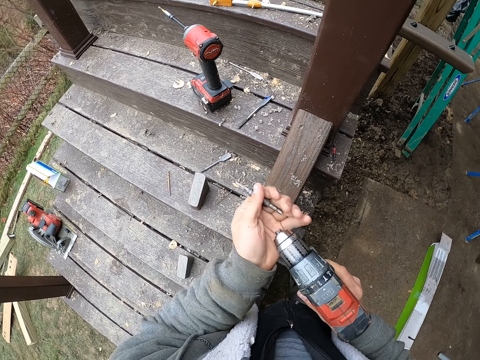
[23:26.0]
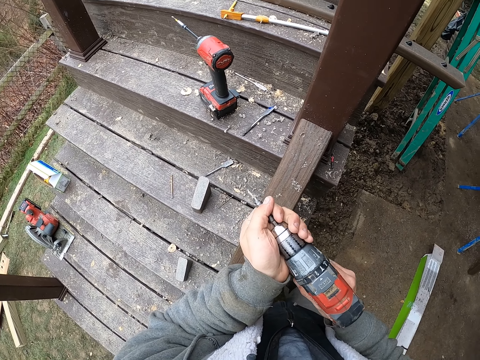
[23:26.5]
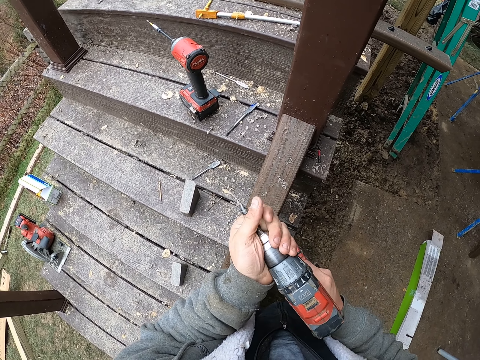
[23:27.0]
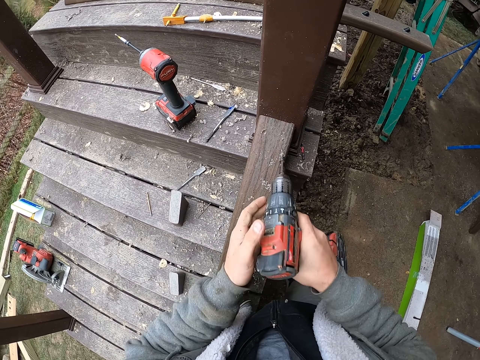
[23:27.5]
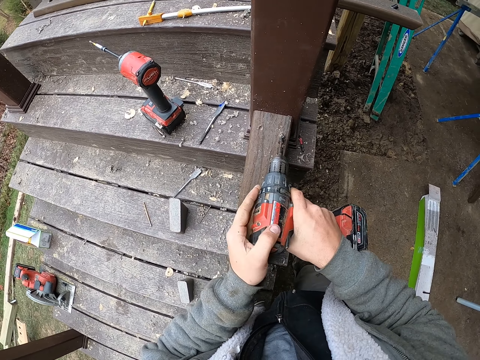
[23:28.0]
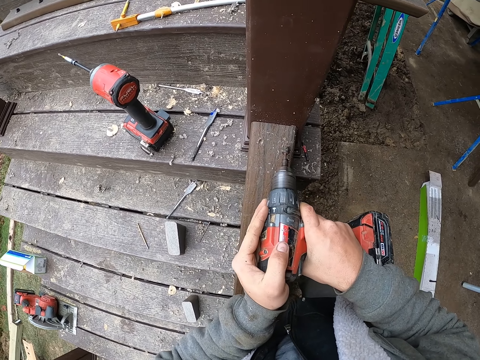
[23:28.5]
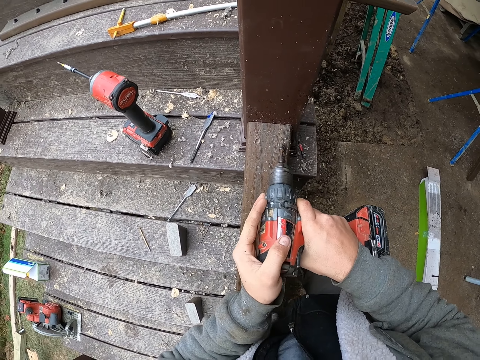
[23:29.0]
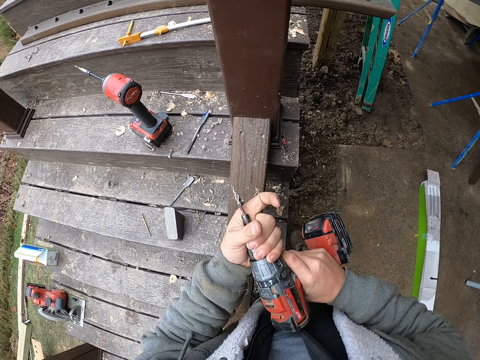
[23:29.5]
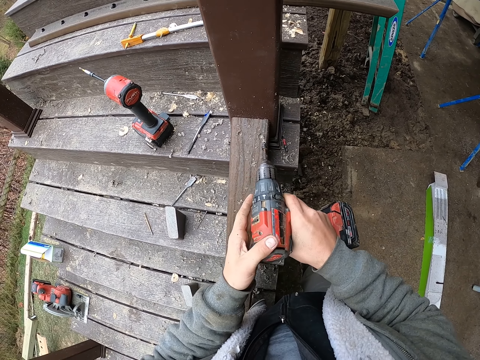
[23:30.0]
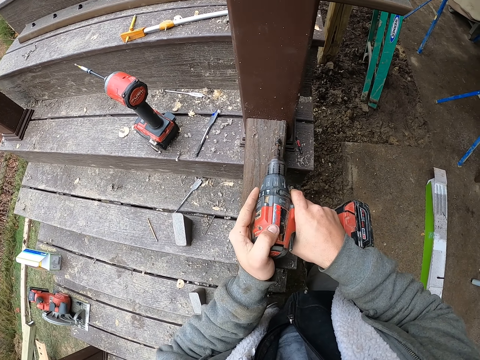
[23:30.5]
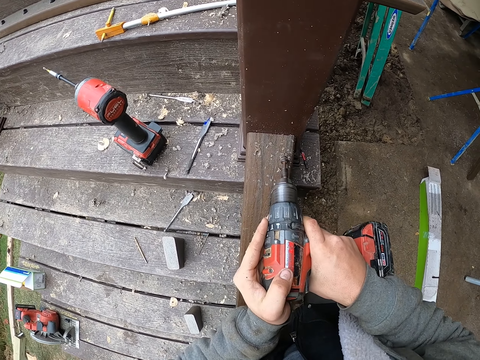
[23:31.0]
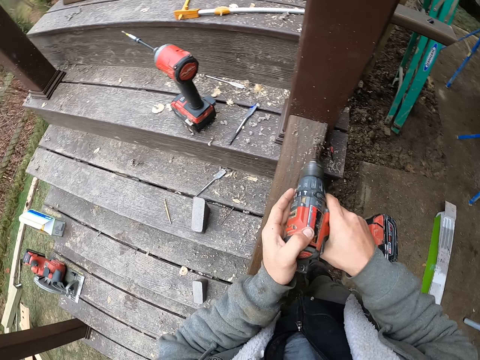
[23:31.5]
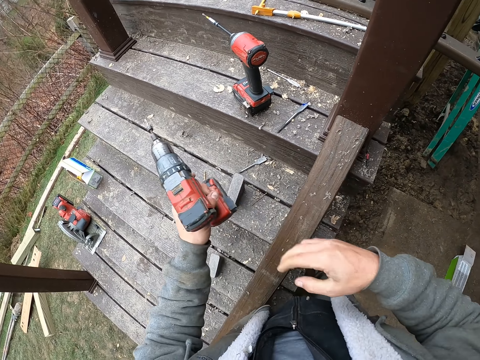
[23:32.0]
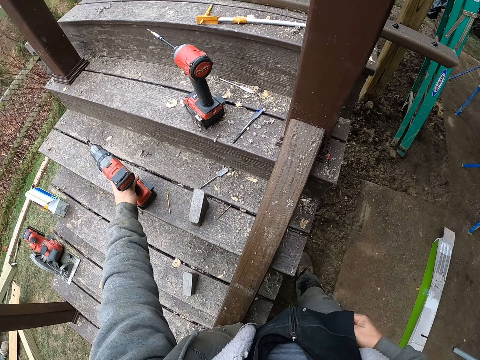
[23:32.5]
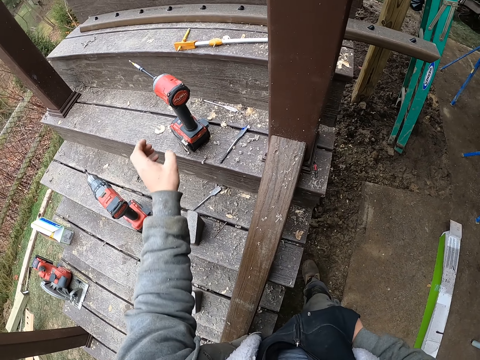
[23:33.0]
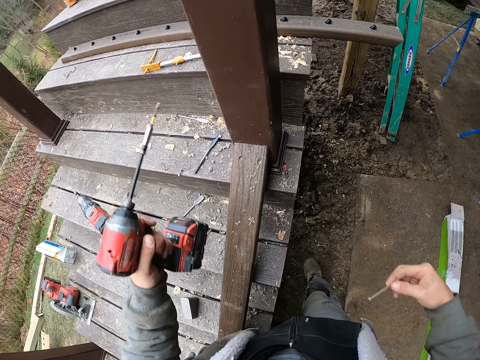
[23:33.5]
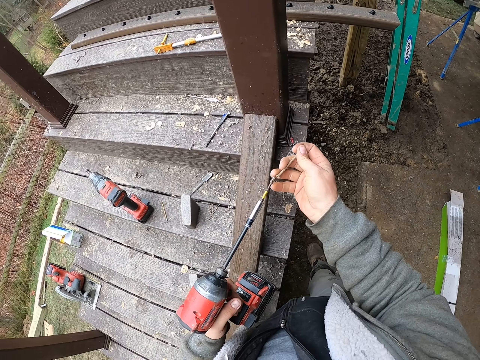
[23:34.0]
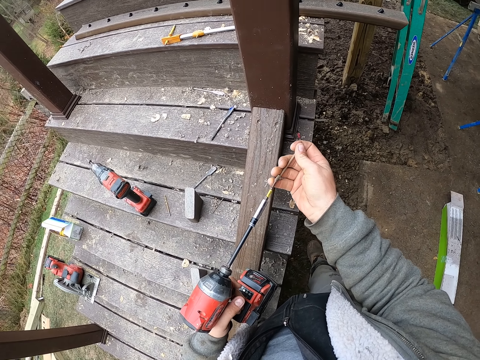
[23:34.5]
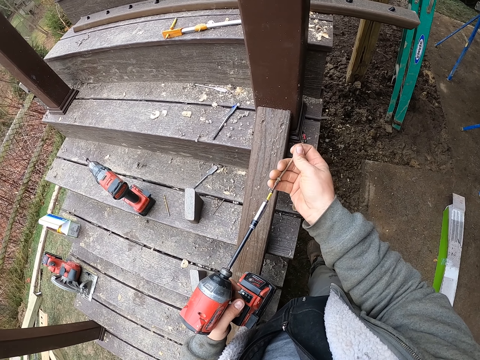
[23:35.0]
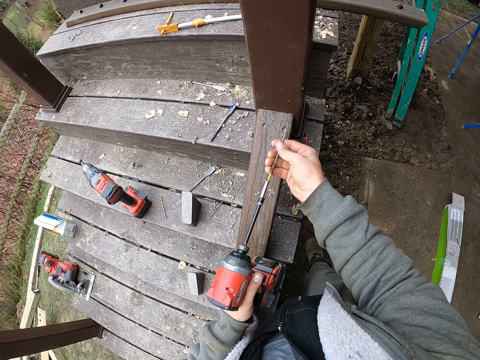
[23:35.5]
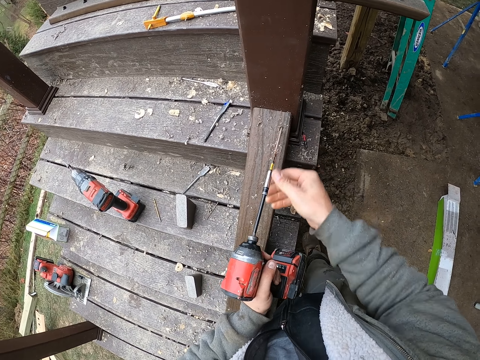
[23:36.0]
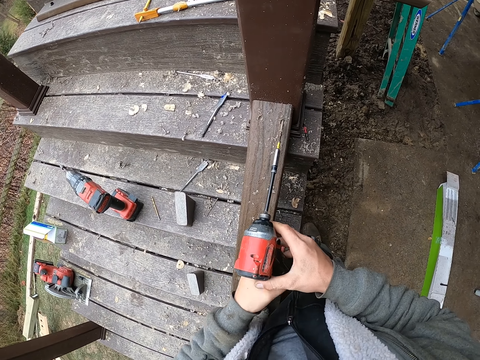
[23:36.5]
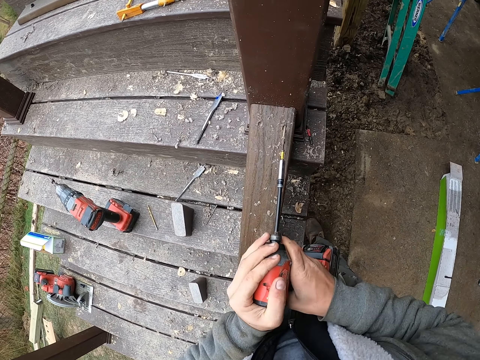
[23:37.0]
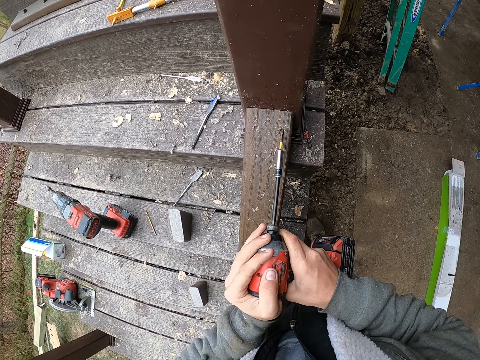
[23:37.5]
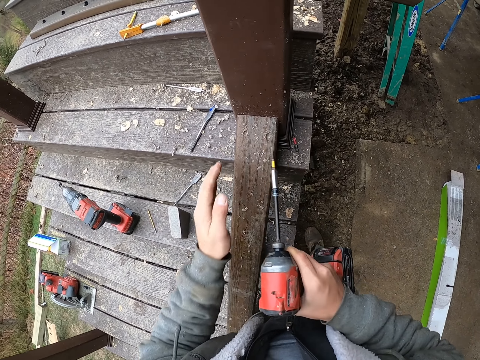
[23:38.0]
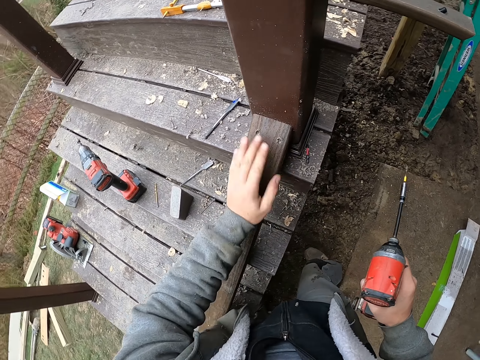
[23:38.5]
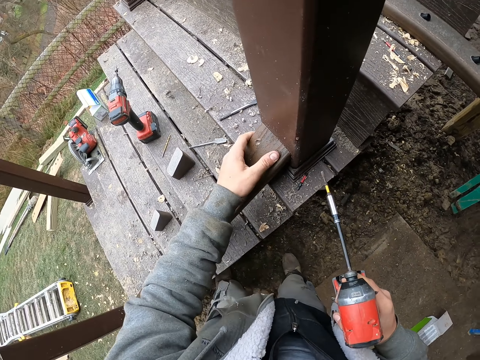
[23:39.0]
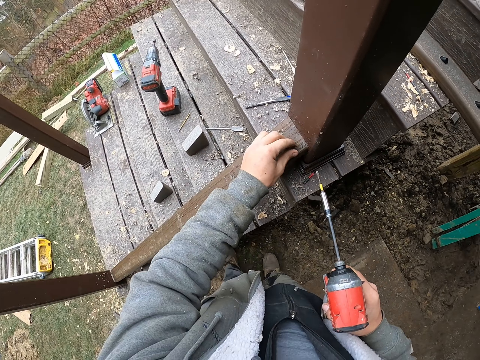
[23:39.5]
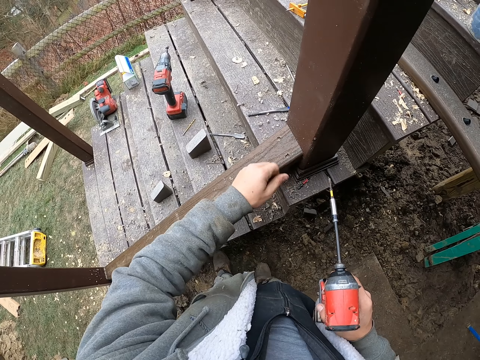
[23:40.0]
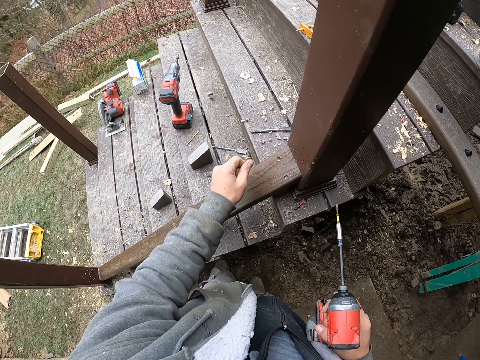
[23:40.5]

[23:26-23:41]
The camera wearer picks up a drill bit. They insert the drill bit in the drill. They drill the stairs base rail. They tighten the drill. They adjust the drill bit. They drill the stairs base rail. They put the drill on the stairs. They pick up the drill and remove a nail from the pocket. They set the nail on the drill bit. They drill the nail on the stairs base rail. They wipe the stairs base rail.

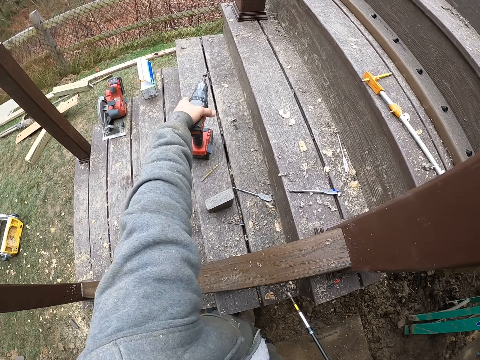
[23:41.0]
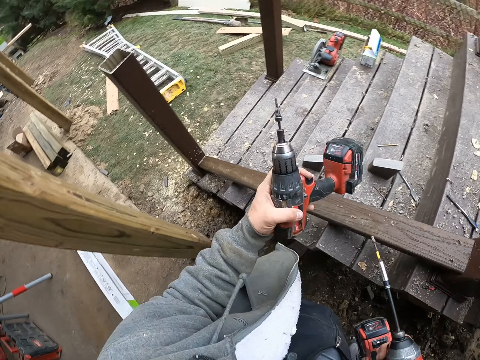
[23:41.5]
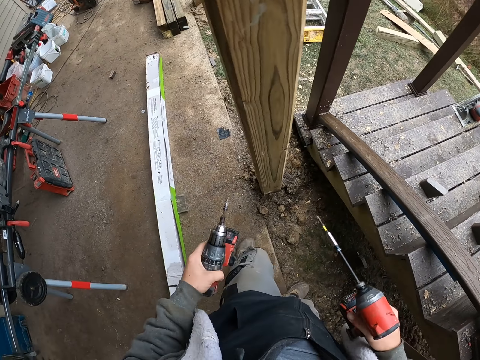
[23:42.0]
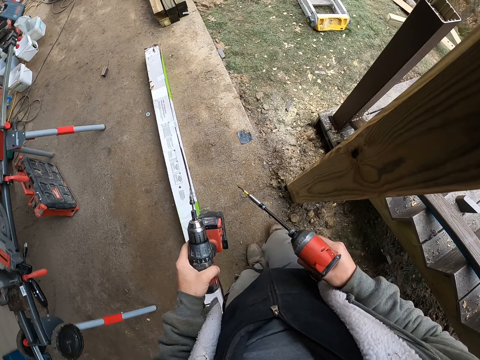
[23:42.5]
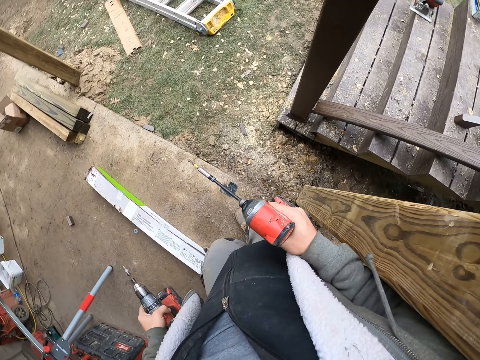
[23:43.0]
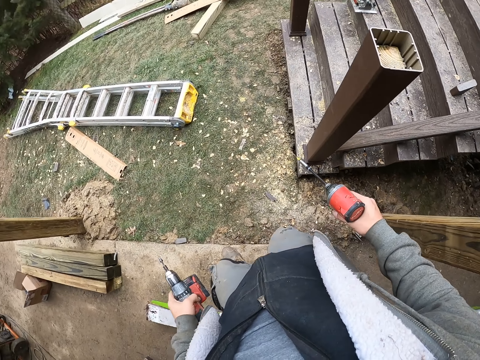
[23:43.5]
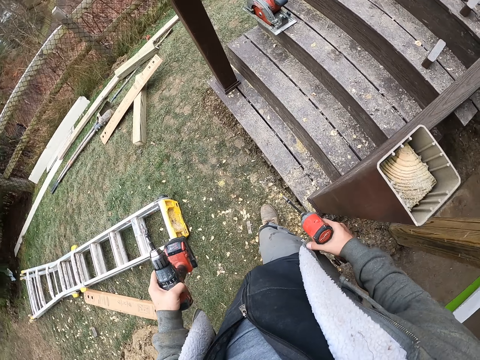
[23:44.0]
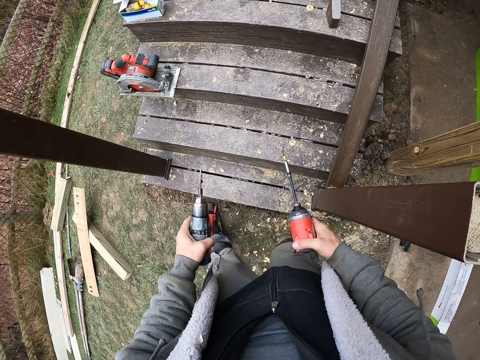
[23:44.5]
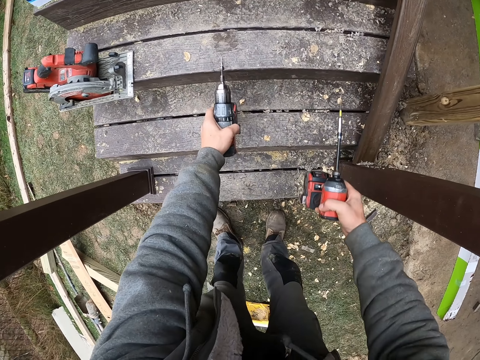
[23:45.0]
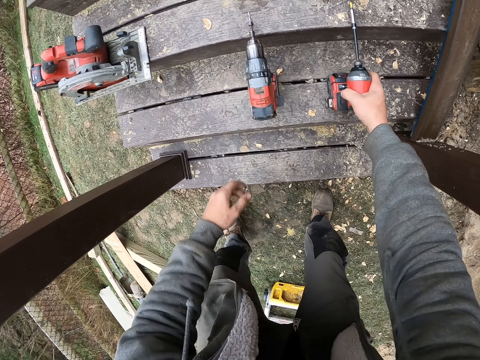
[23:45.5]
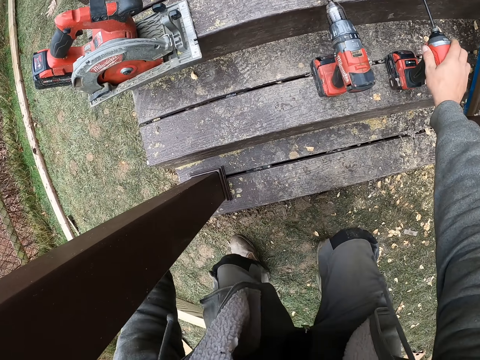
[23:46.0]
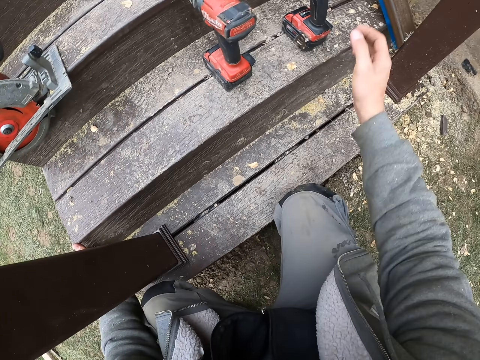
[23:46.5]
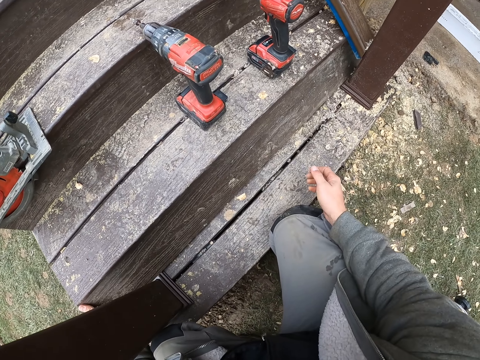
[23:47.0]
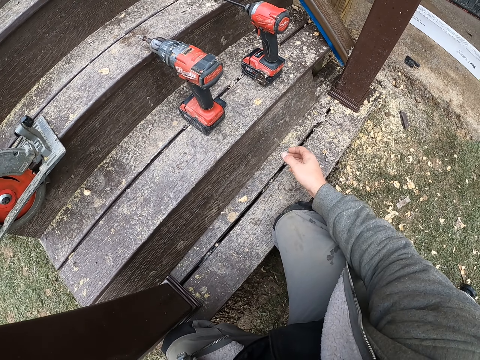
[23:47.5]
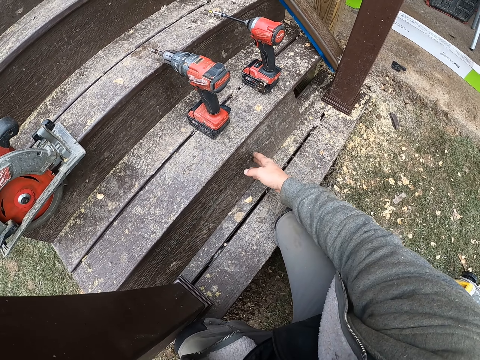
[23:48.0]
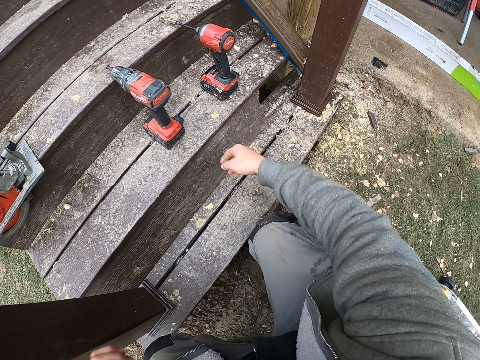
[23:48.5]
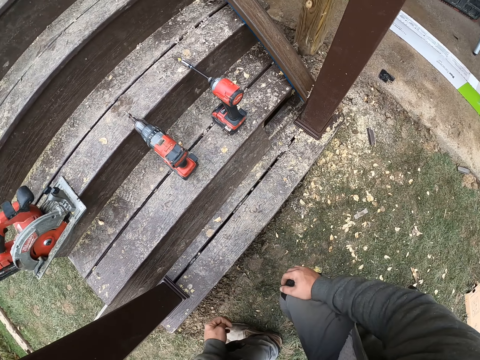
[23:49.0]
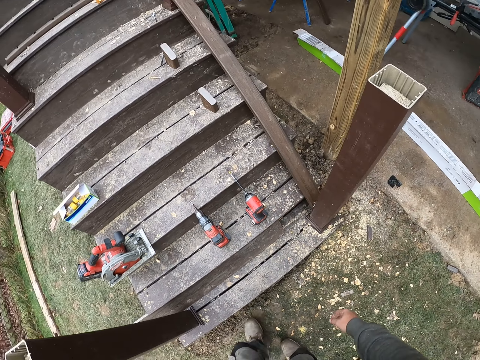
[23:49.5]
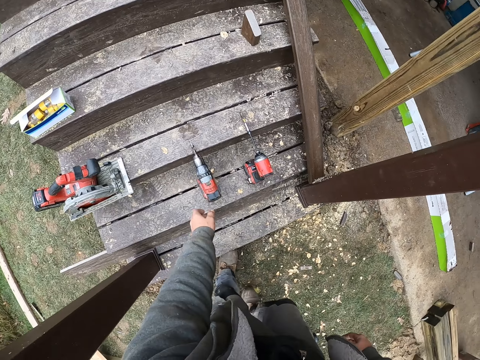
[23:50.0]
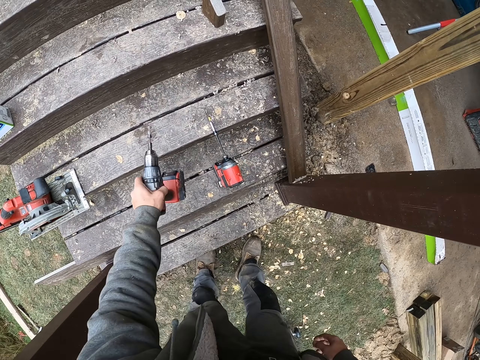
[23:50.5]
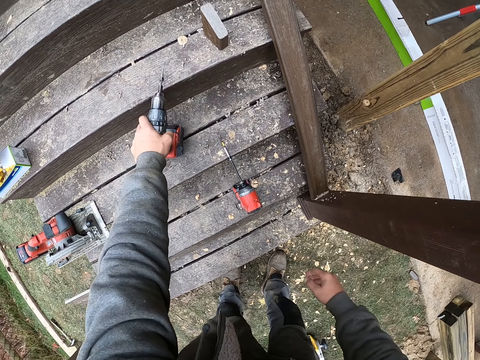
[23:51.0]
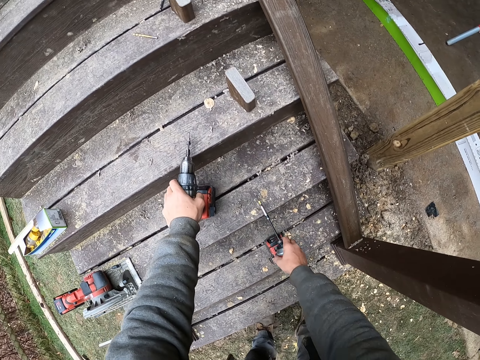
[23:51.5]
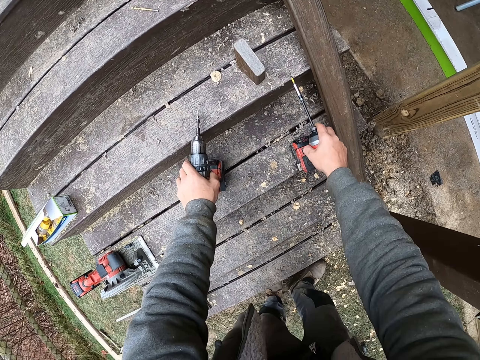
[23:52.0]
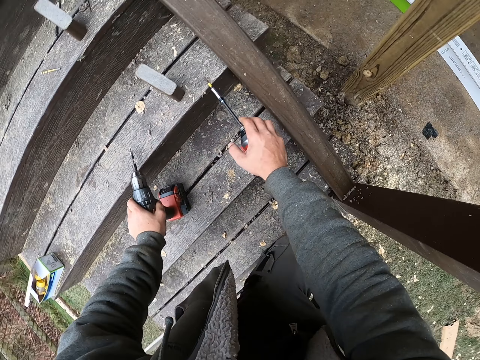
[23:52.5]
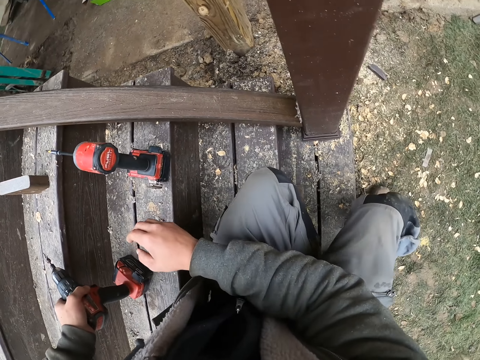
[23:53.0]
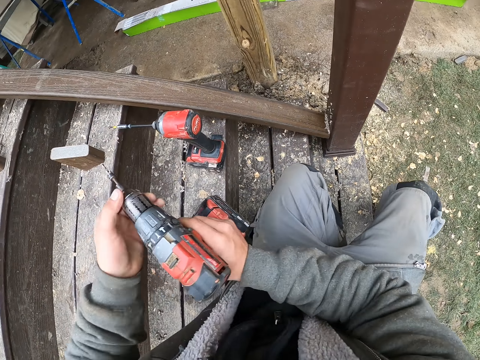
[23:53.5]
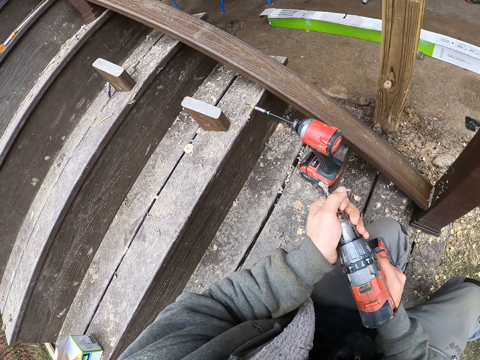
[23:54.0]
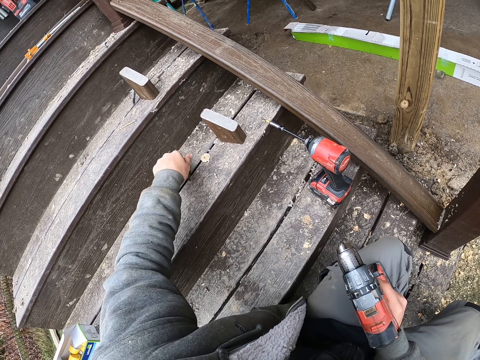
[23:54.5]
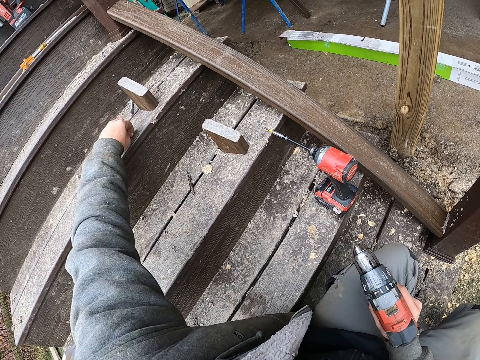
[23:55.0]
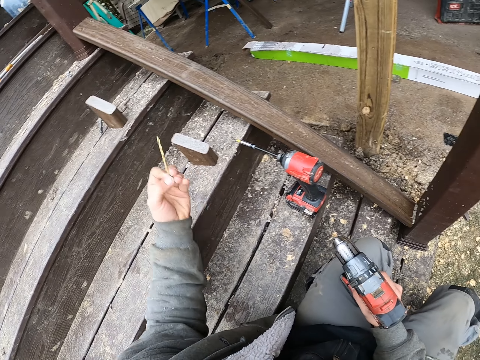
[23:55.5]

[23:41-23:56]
The camera wearer picks up a drill. They walk around the compound. They put the drill on the stairs. They adjust a wood. They pick up the wood. They adjust the drill with the left hand. They pick up the drill. They adjust the drill with the right hand. They pick up the drill again. They sit on the stairs. They pick up the drill. They remove a drill bit from the drill. They put the drill bit on the stairs. They pick up the drill bit.
